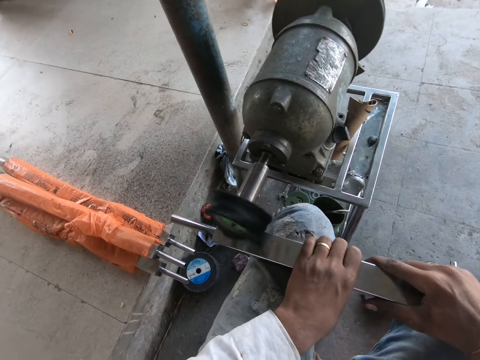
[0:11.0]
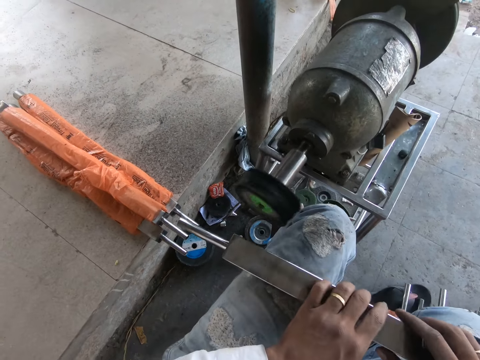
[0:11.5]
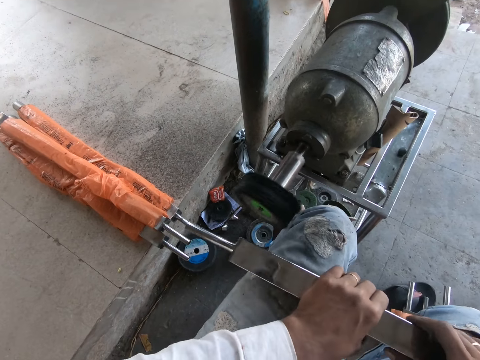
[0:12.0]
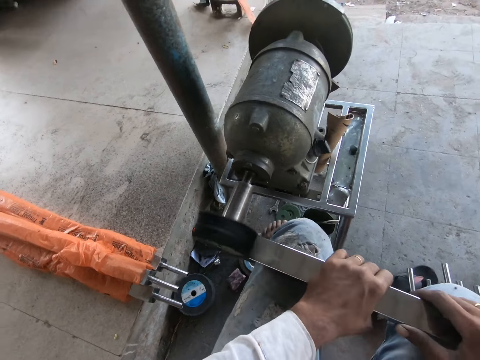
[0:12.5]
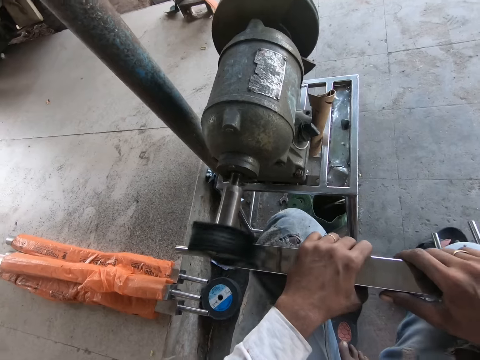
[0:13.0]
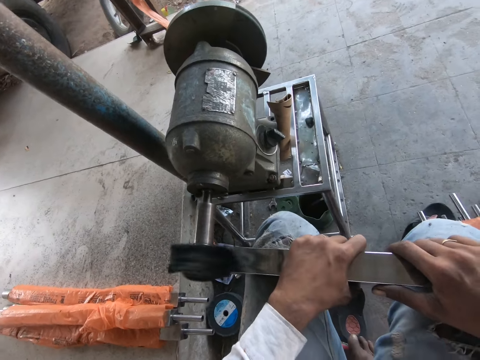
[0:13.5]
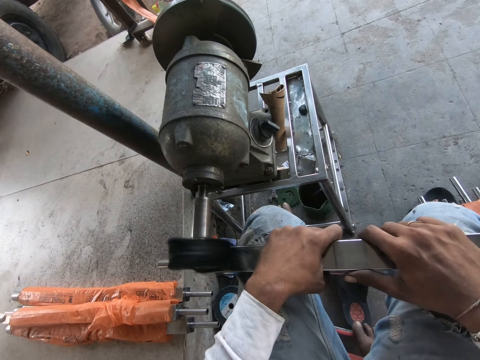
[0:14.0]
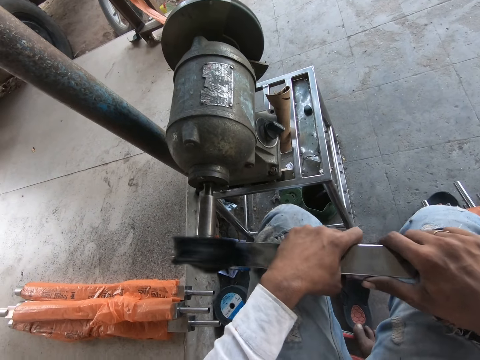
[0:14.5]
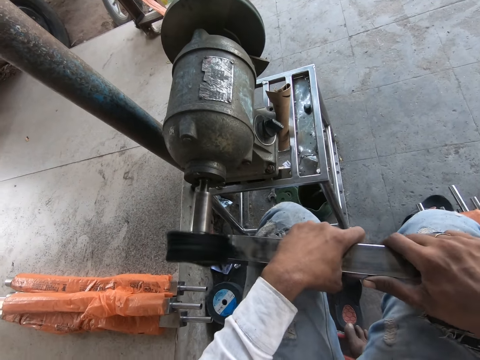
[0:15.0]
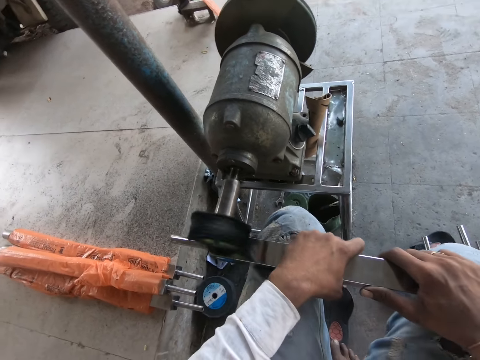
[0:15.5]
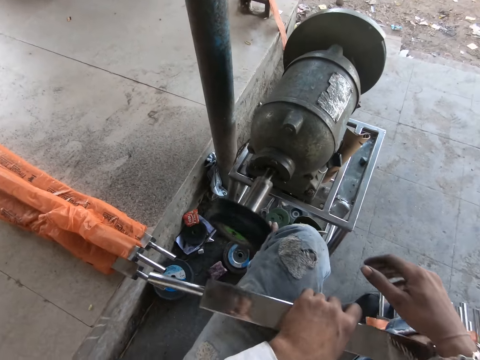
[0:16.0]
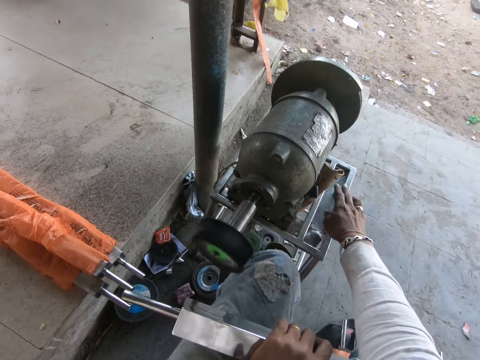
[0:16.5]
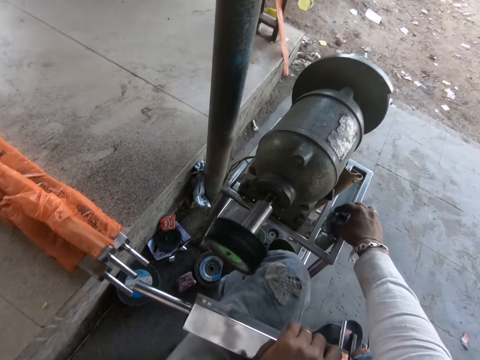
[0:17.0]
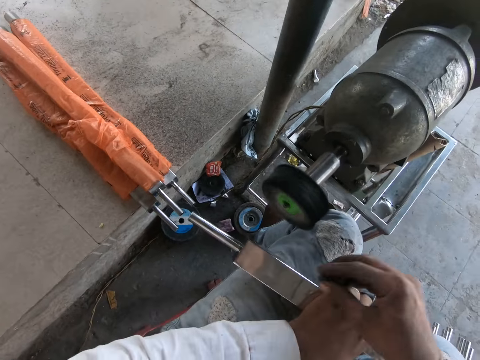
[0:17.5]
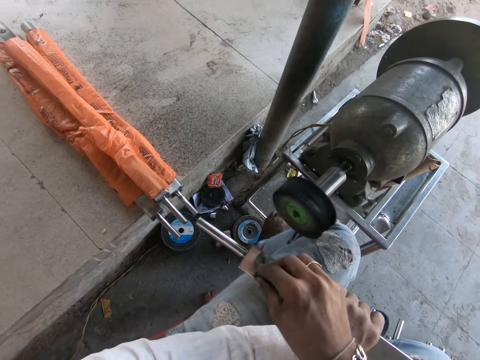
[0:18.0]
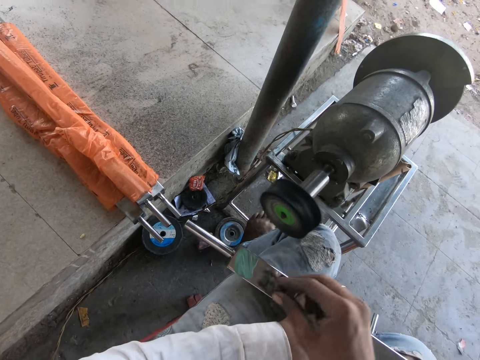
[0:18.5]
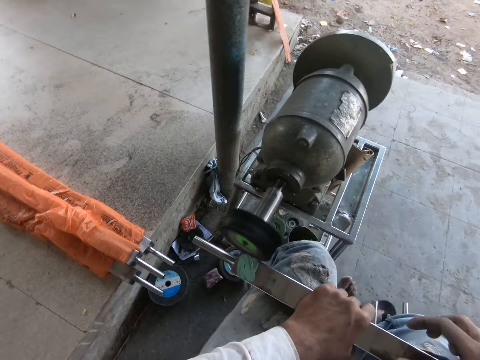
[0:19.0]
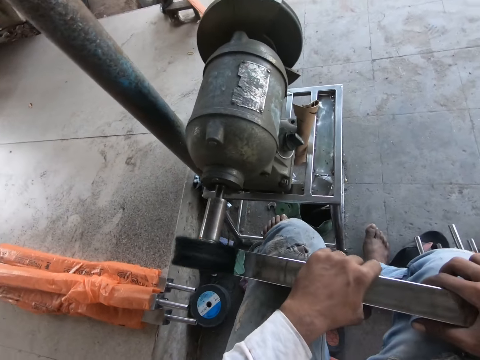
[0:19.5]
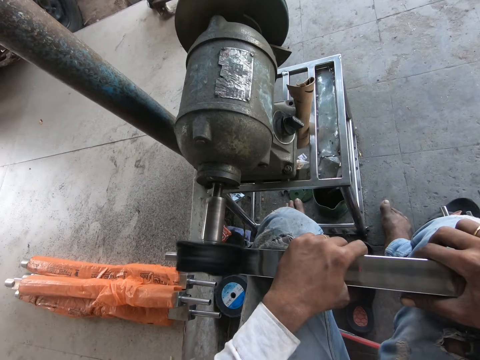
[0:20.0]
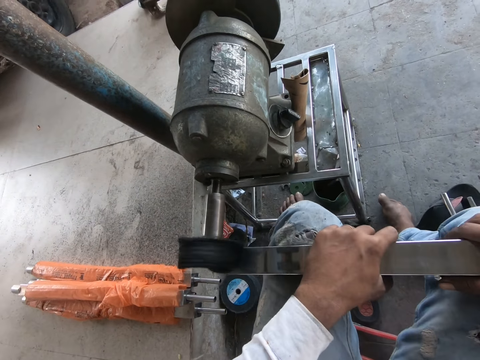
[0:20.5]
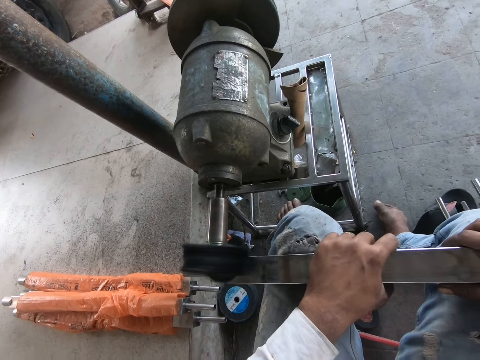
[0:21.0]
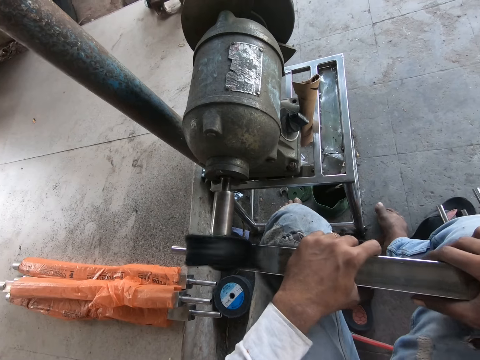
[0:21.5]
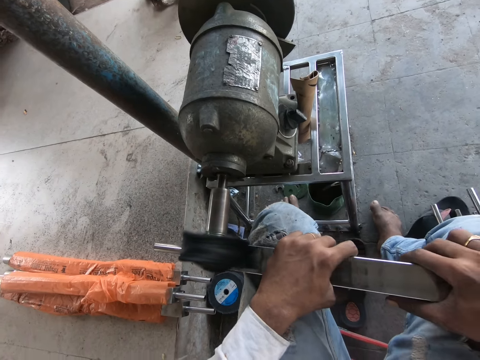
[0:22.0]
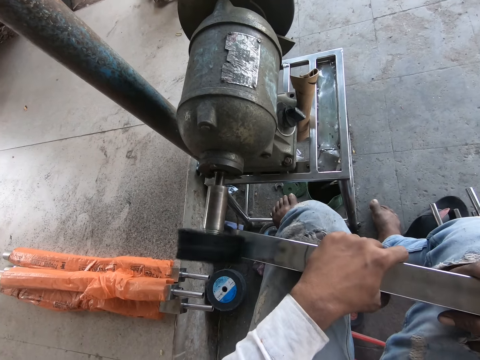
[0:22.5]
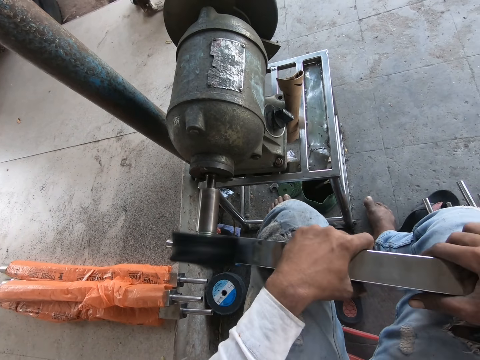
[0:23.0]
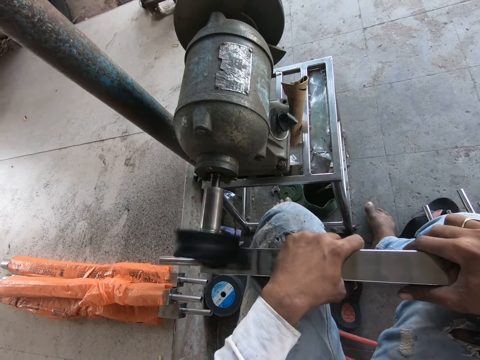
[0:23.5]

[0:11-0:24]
The camera wearer files the steel rod in his hands with the steel filing machine on the floor. He picks up the stone on the steel filing machine with his right hand. He touches something. He marks the steel rod in his left hand with the stone in his right hand. He holds the steel rod on his lap with both hands. He files the steel rod in his hands with the steel filing machine on the floor.

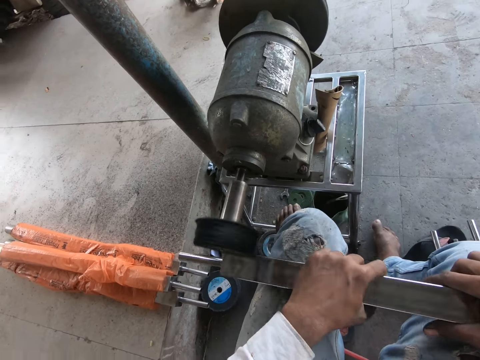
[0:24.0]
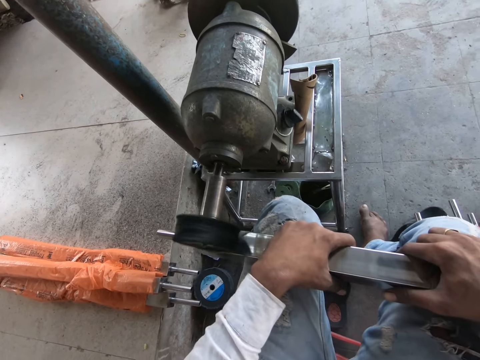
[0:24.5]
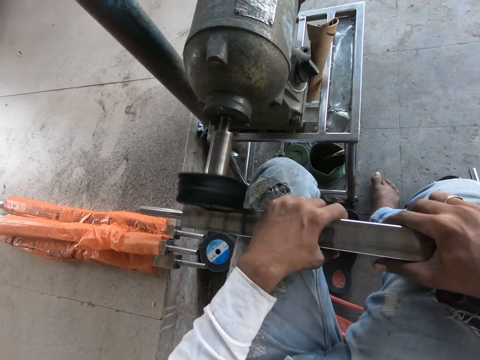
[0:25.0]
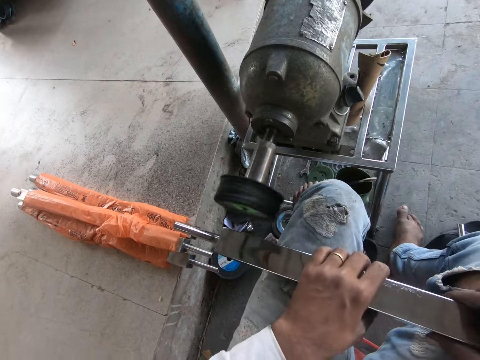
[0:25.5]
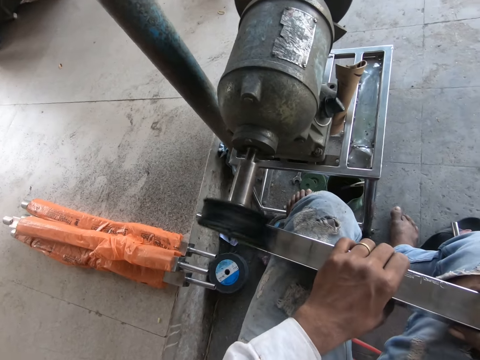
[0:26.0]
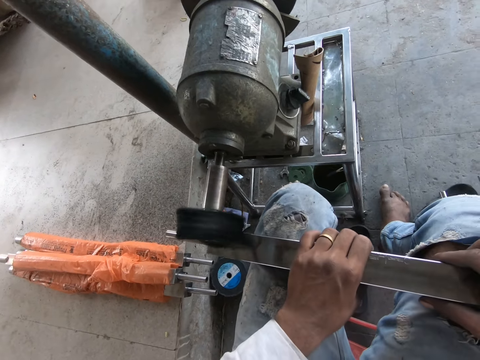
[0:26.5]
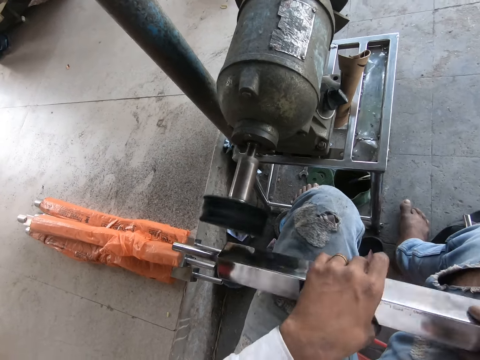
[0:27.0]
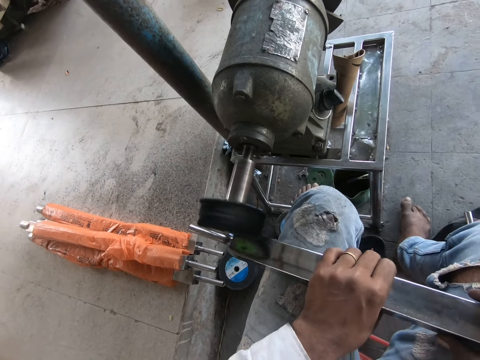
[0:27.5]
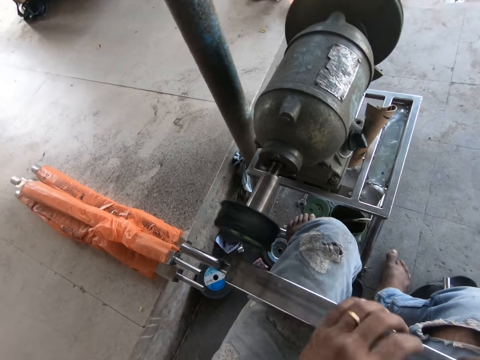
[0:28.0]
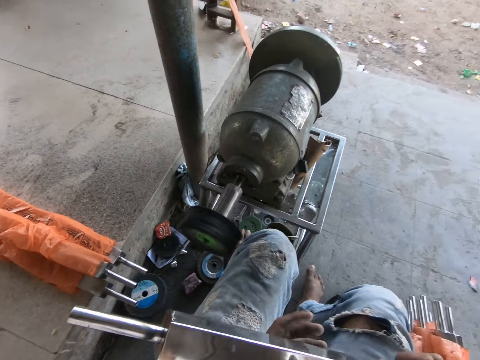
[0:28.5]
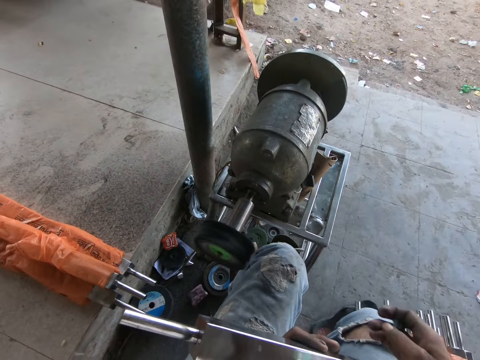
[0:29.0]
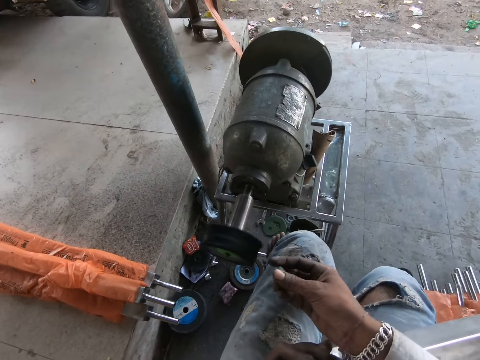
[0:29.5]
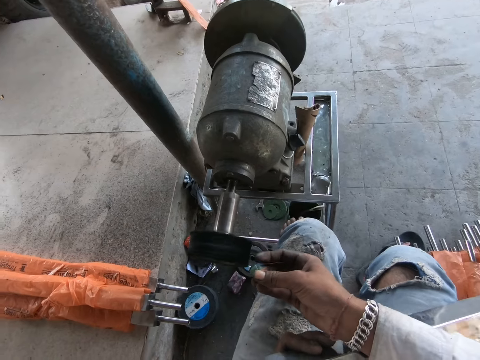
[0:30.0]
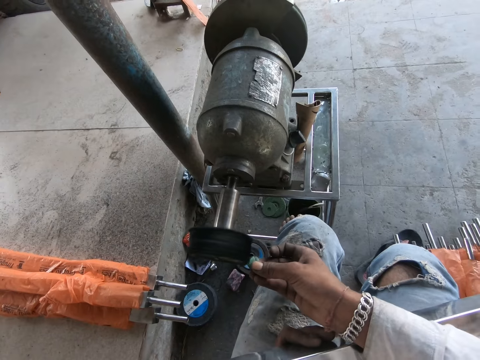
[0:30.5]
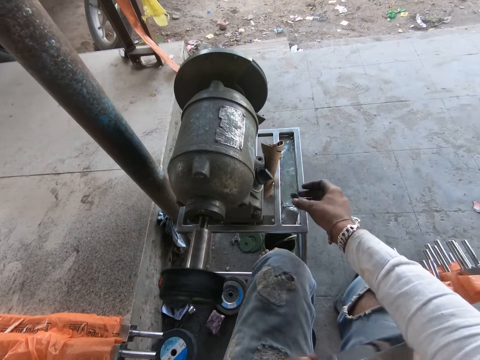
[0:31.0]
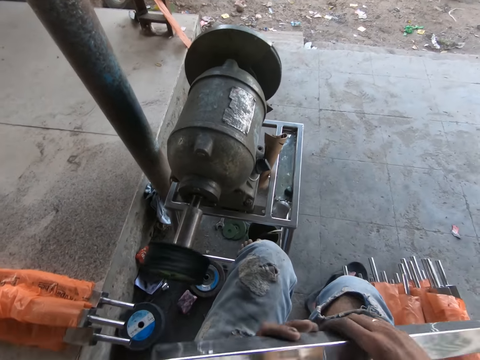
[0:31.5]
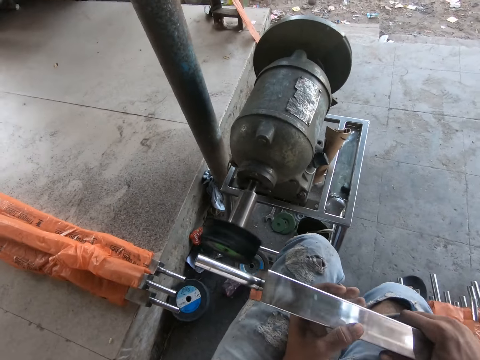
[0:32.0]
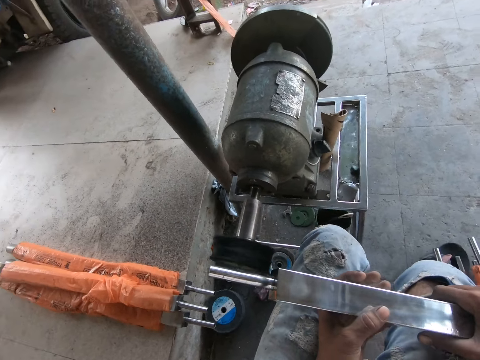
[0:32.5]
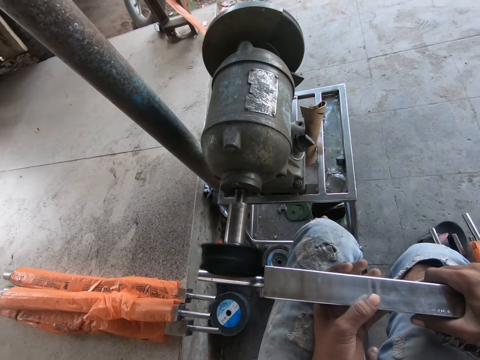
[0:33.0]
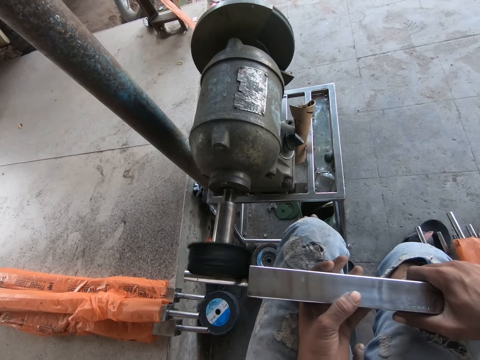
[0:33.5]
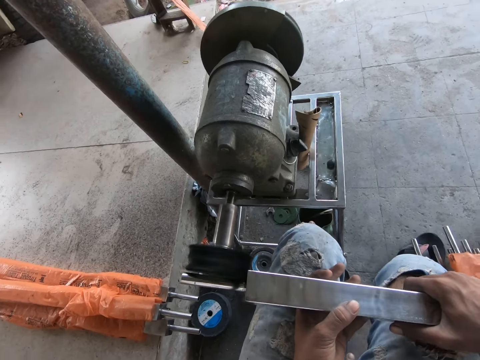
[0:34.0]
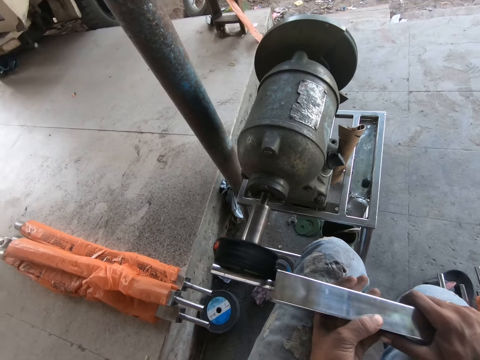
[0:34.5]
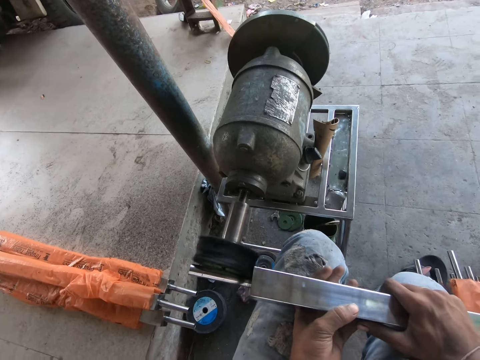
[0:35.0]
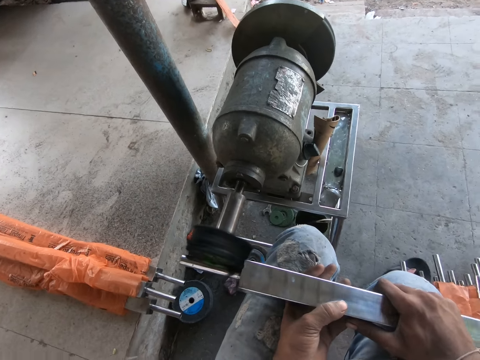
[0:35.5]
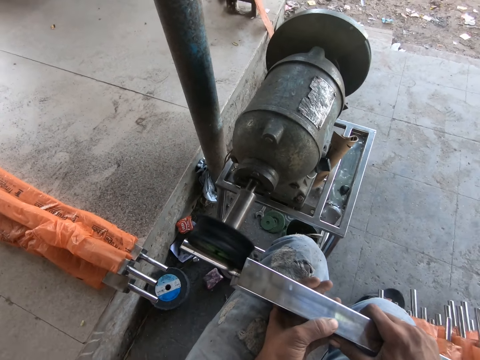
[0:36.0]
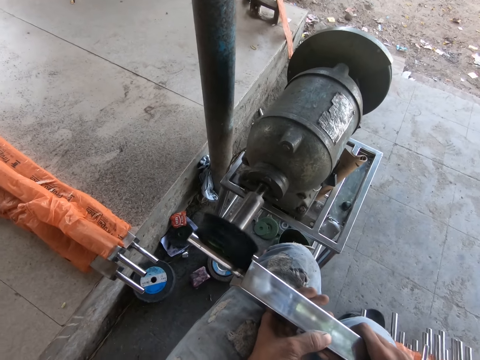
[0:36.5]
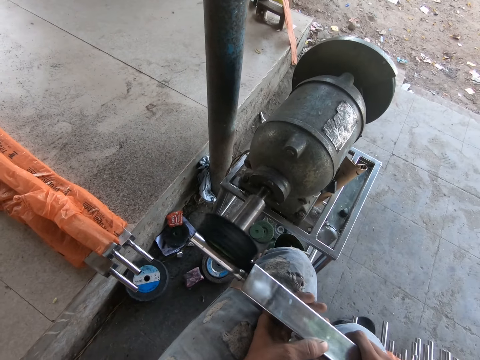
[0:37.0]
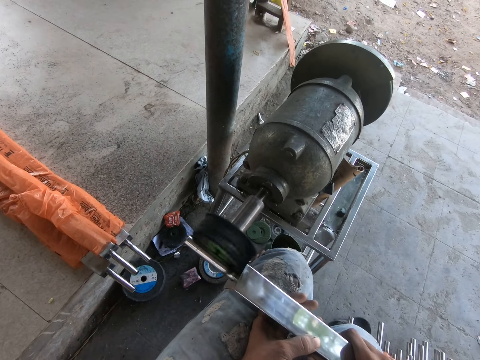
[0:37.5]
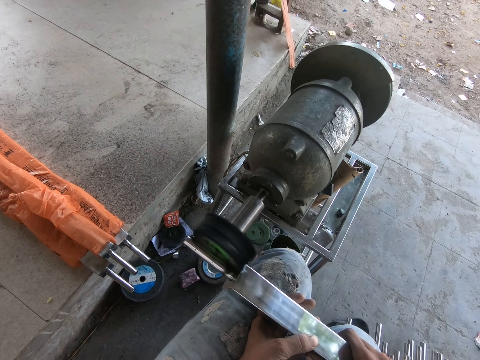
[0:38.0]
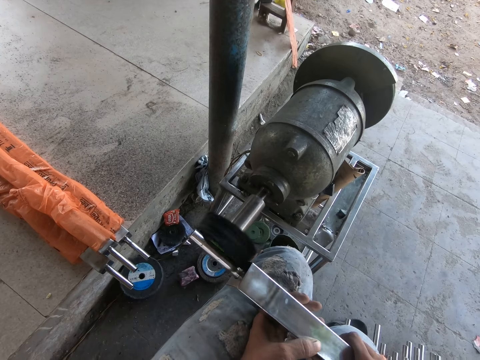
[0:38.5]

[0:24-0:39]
The camera wearer files the steel rod in his hands with the steel filing machine on the floor. He turns the steel rod on his lap with both hands. He files the steel rod in his hands with the steel filing machine on the floor. He turns the steel rod on his lap with both hands. He touches something. He files the stone in his right hand with the steel filing machine on the floor. He drops the stone in his right hand on the steel filing machine on the floor. He holds the steel rod on his lap with both hands. He files the steel rod in his hands with the steel filing machine on the floor.
